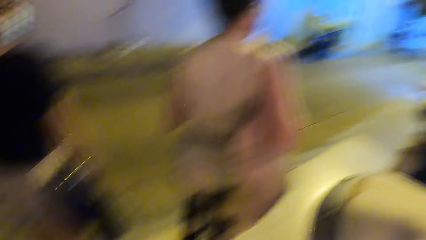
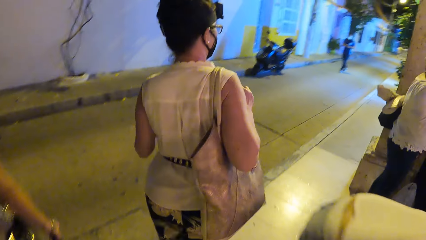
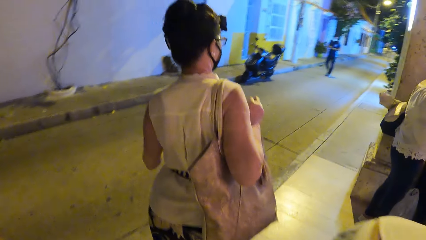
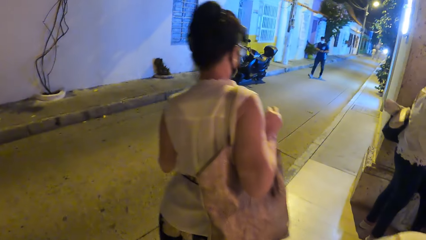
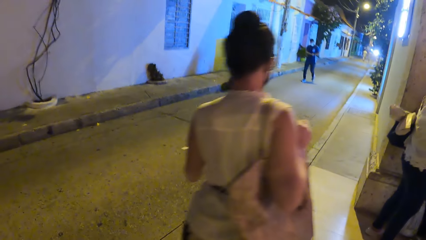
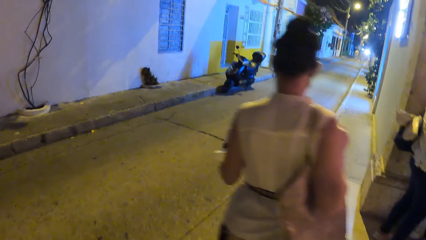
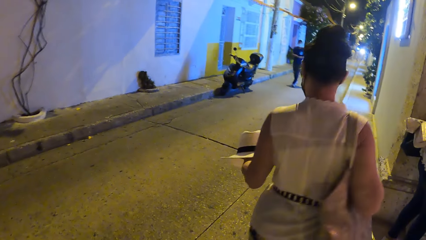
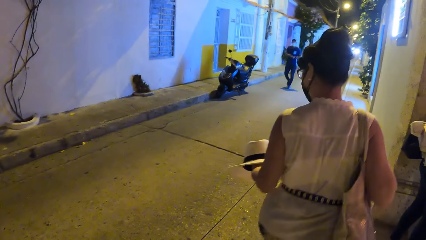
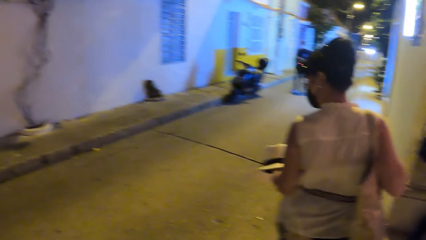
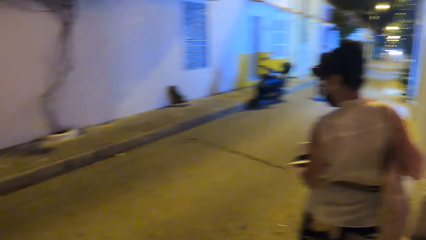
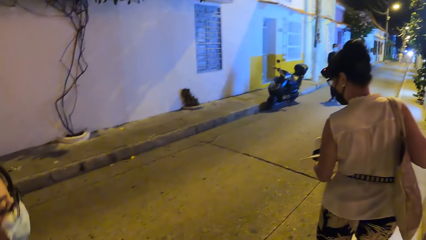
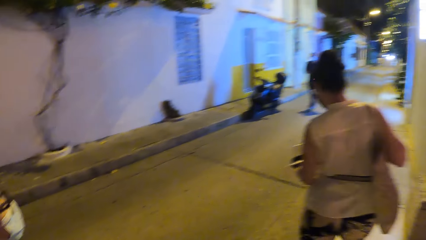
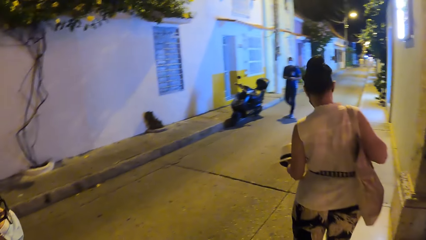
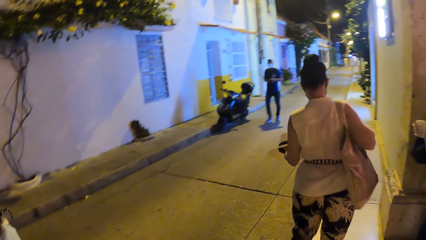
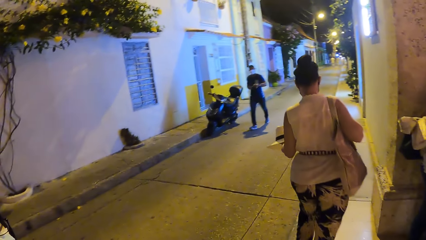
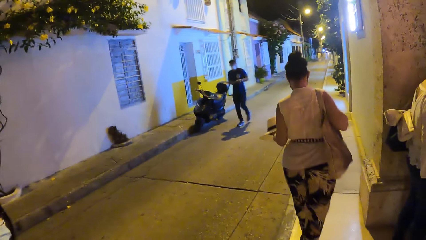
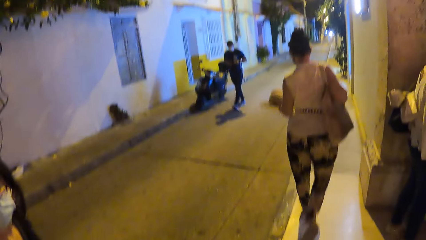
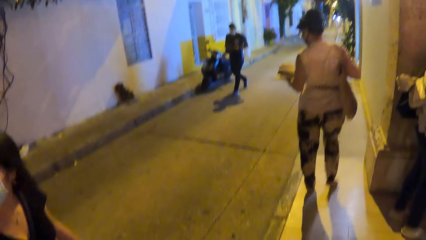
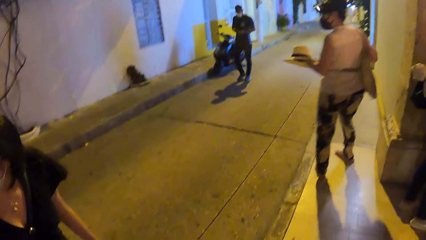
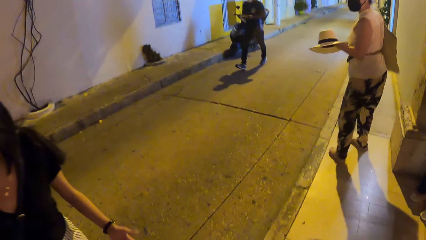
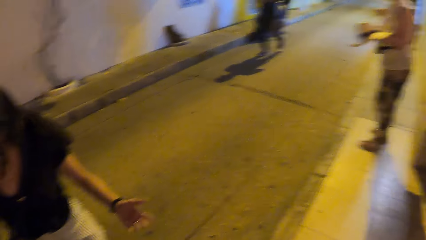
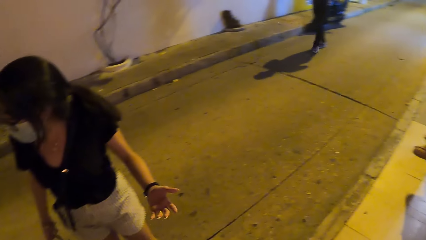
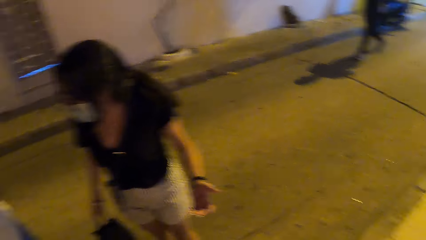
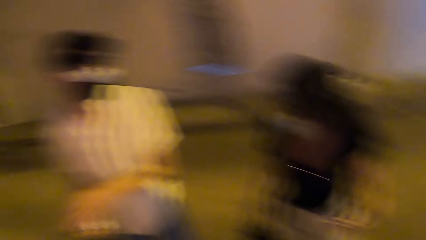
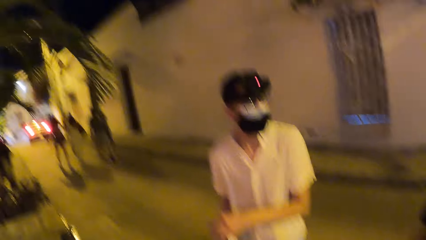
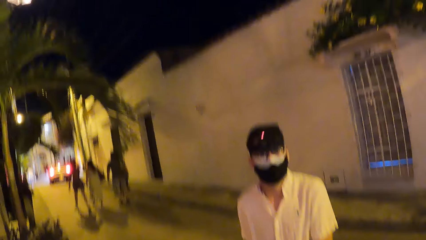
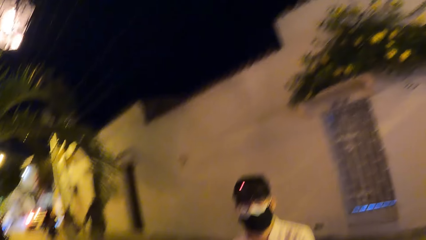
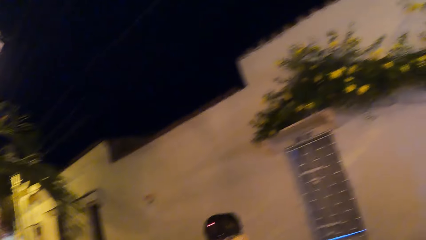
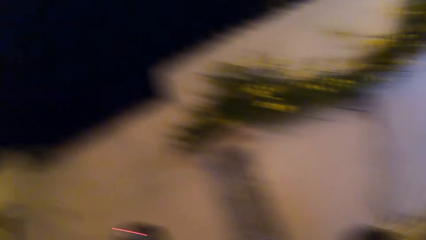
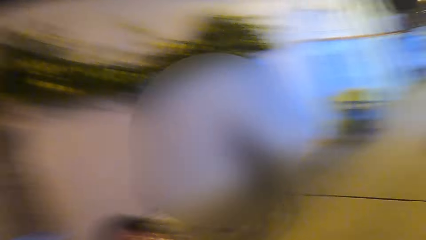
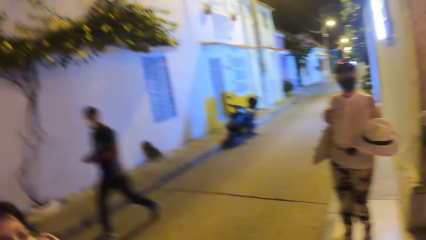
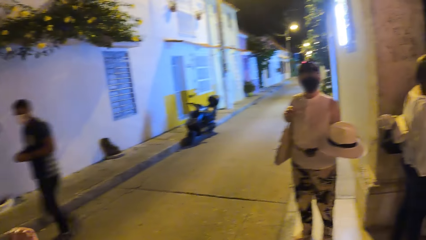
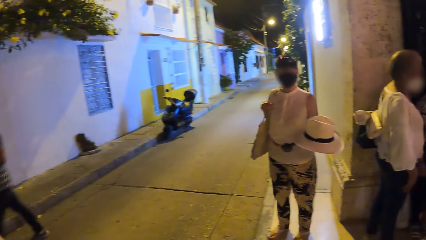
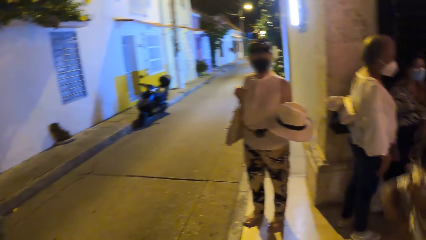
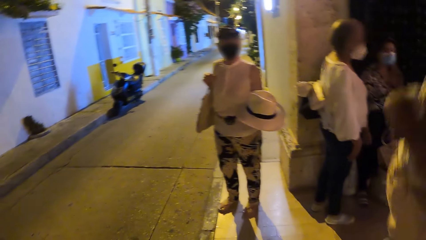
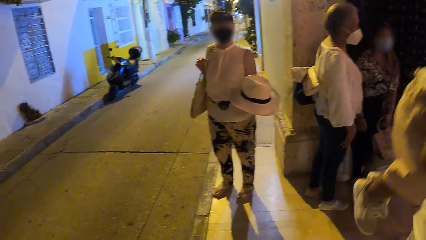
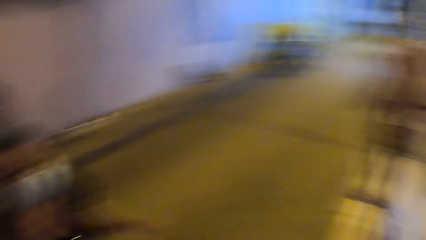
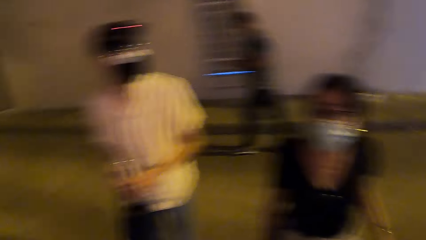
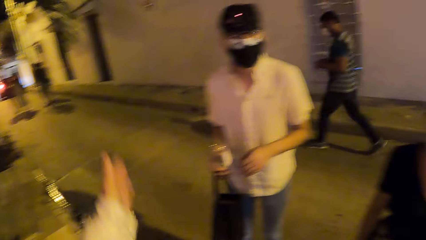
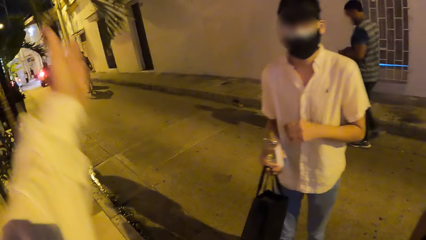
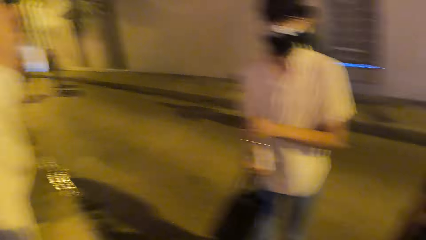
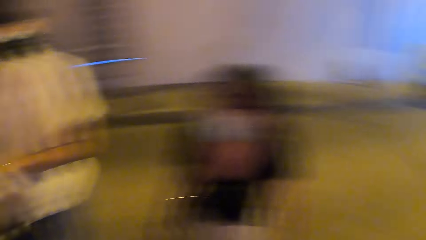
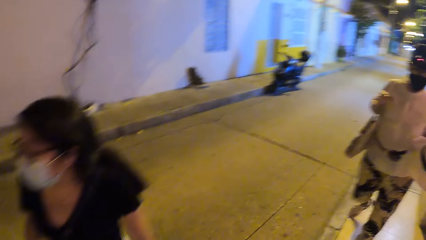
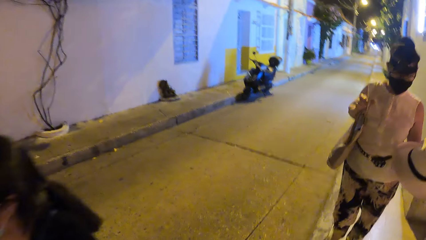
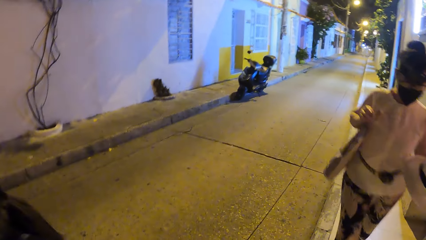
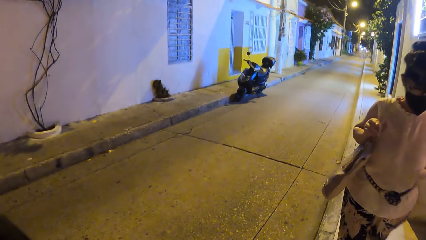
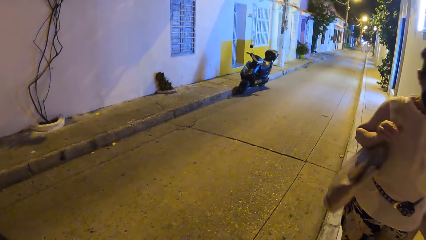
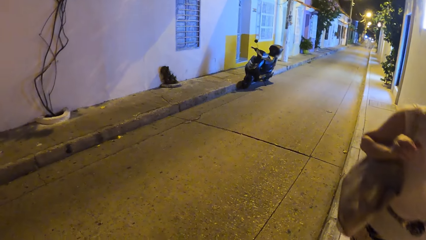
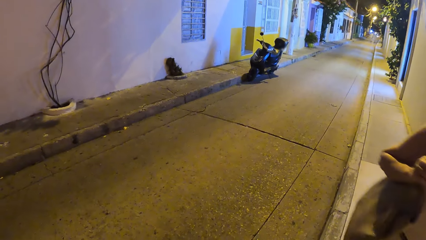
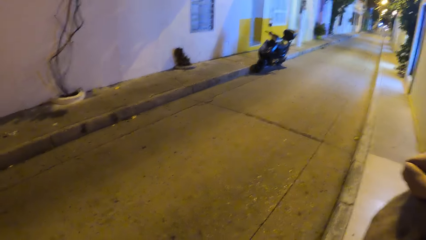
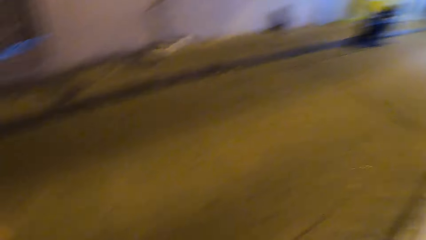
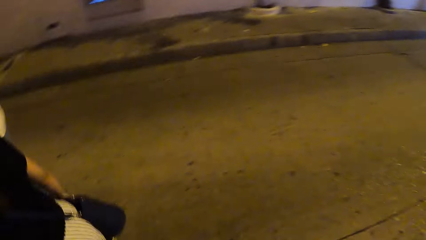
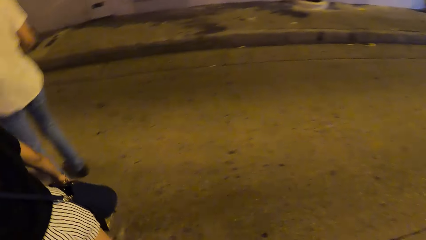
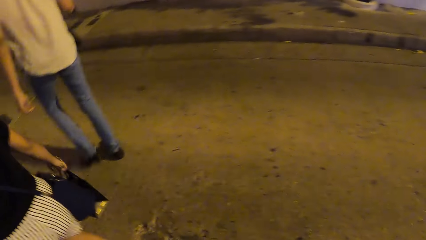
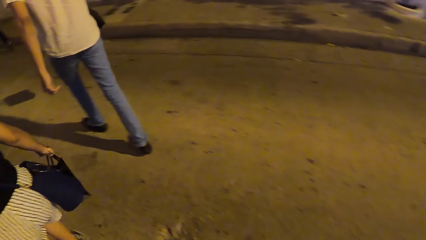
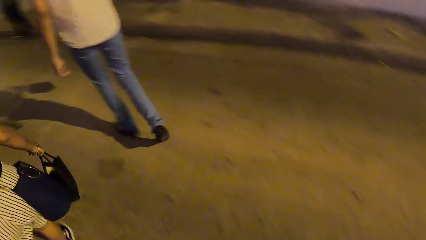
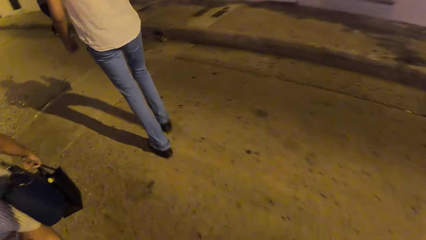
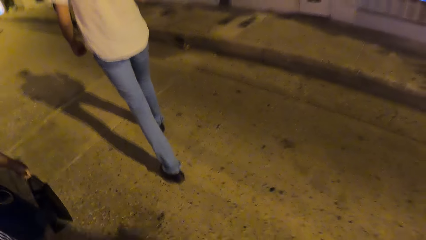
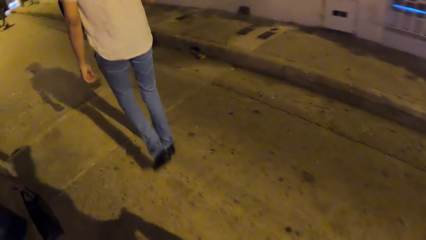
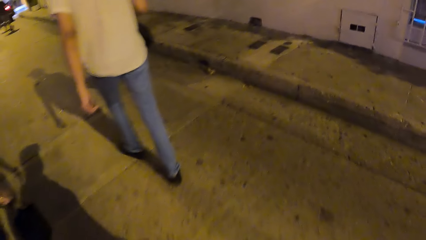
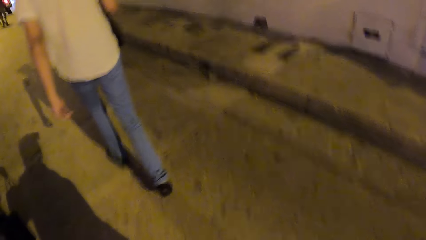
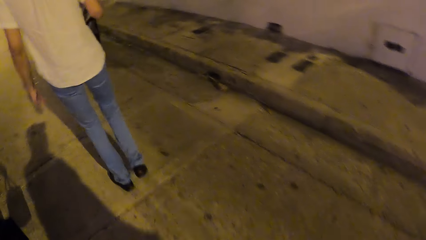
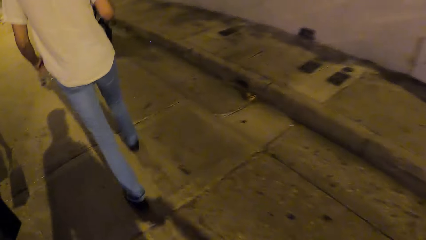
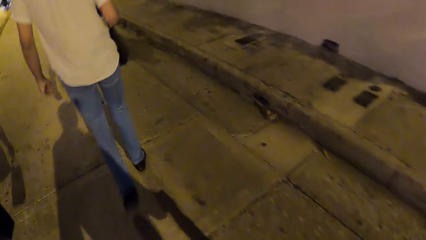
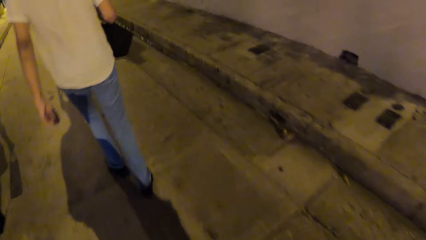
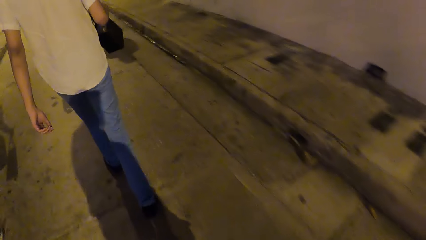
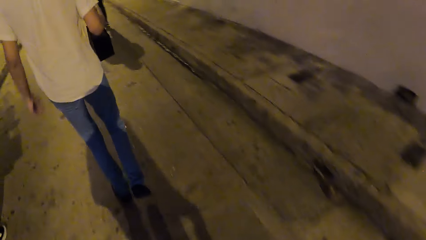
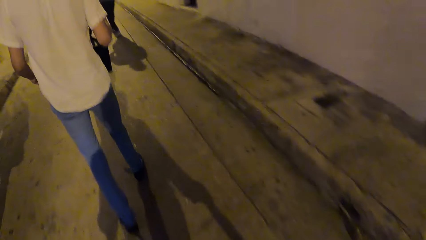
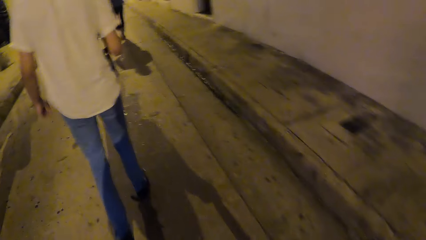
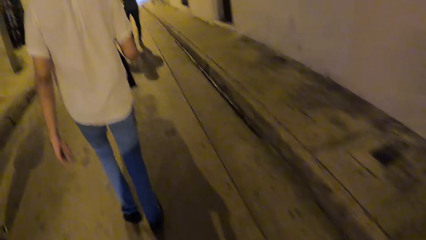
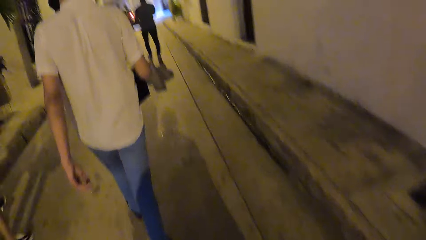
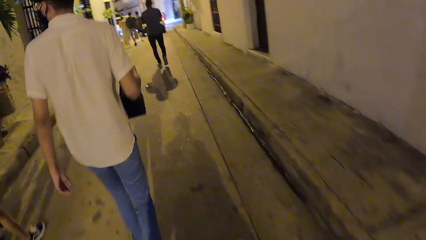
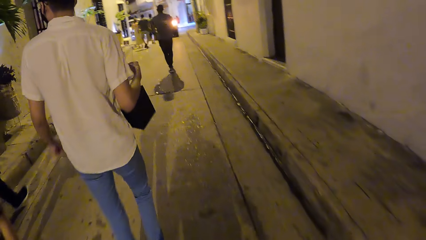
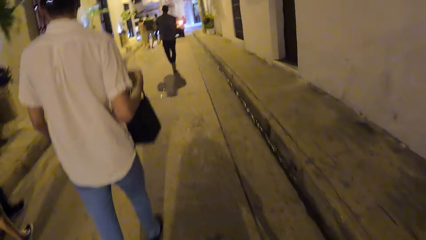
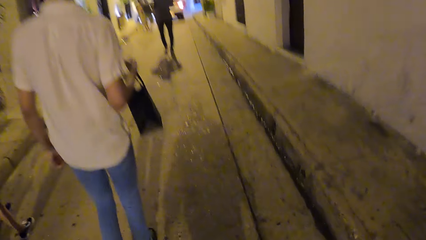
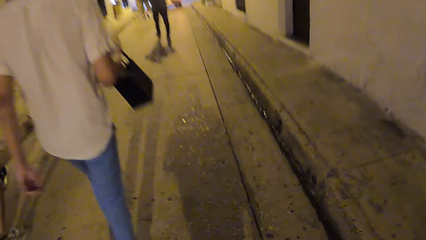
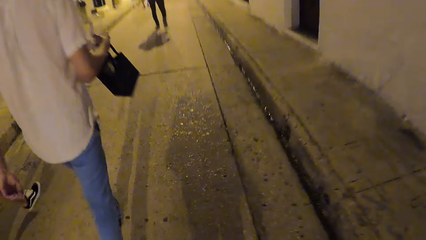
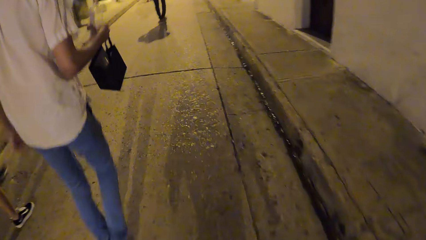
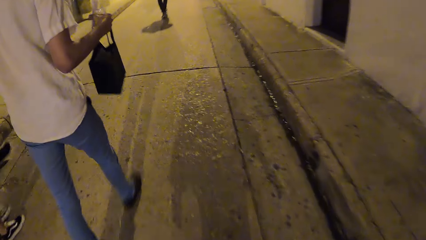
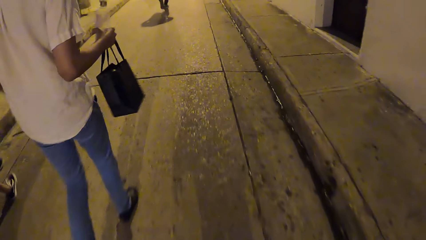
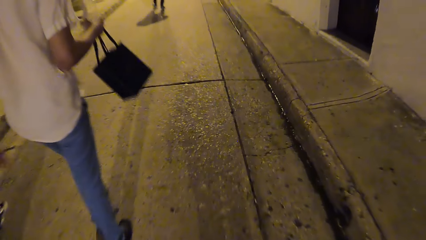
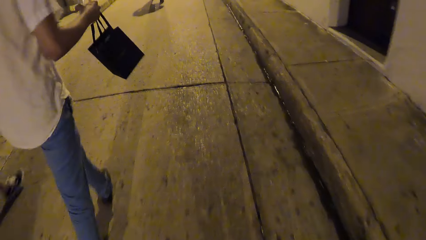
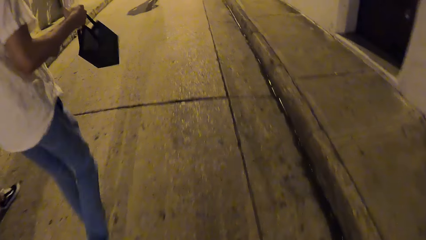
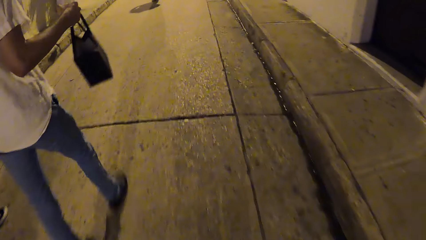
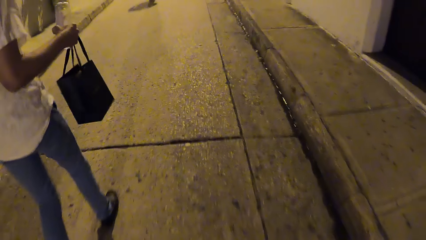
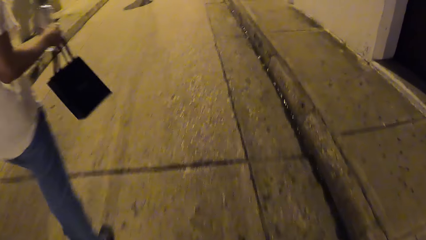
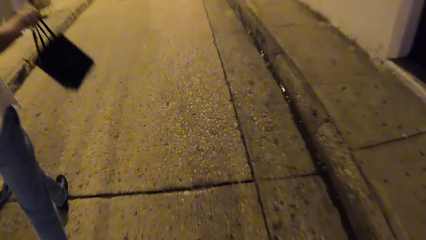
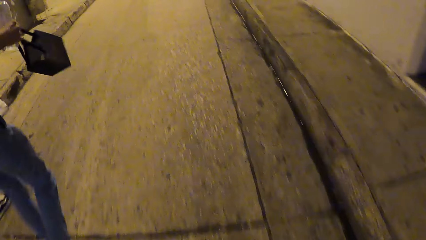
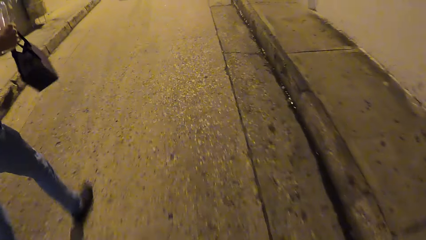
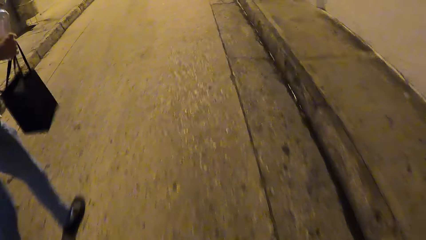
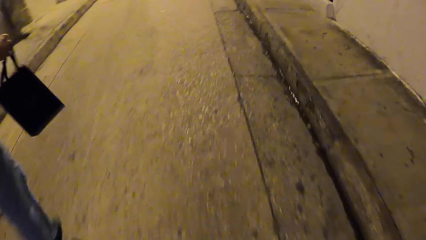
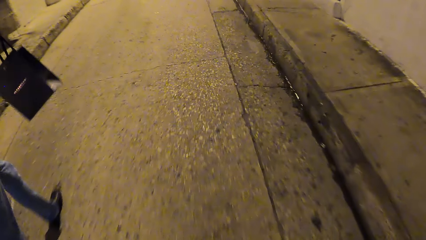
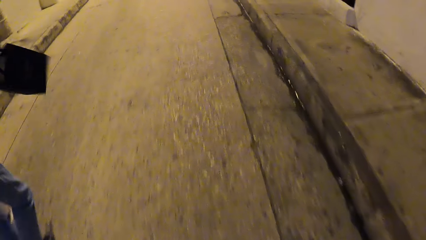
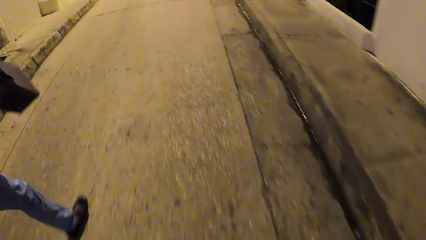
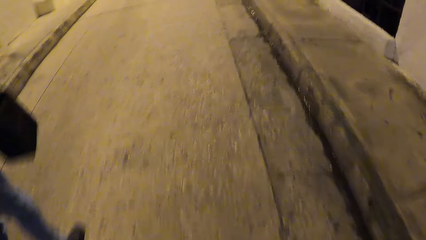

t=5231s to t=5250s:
The camera wearer looks around the street. They point with the hand. A man walks on the pavement. The camera wearer walks on the street. Another man walks on the street.
